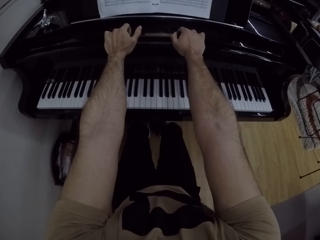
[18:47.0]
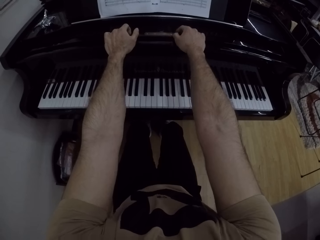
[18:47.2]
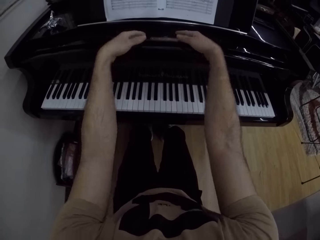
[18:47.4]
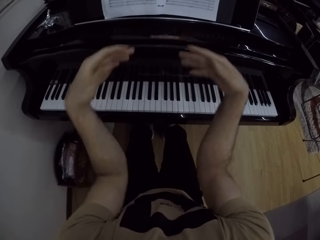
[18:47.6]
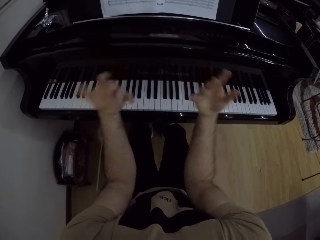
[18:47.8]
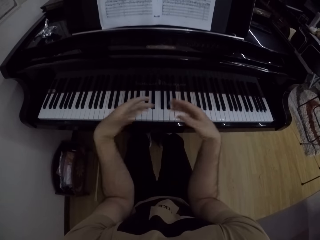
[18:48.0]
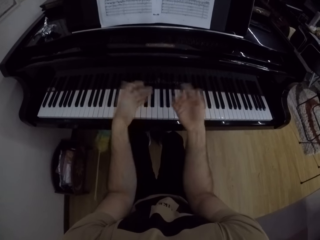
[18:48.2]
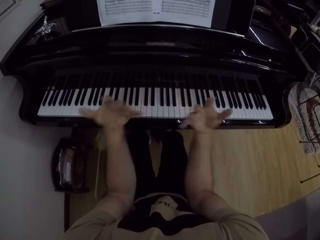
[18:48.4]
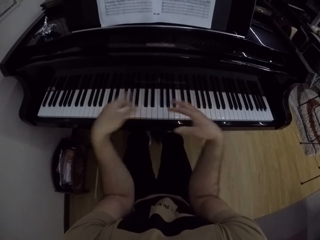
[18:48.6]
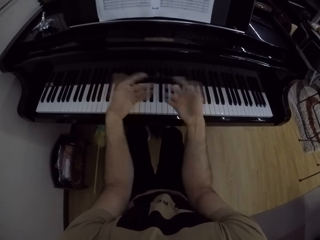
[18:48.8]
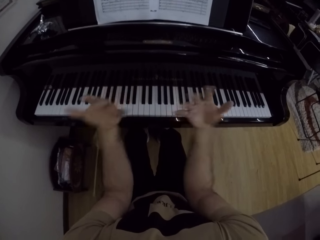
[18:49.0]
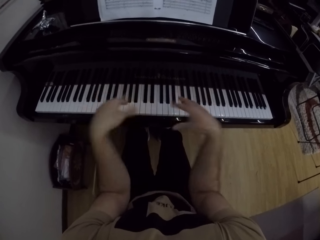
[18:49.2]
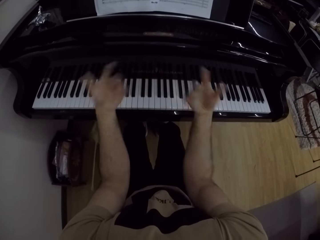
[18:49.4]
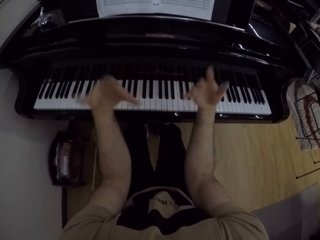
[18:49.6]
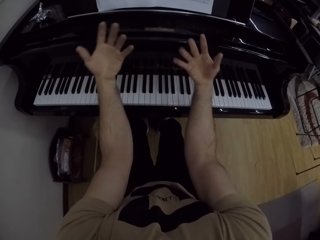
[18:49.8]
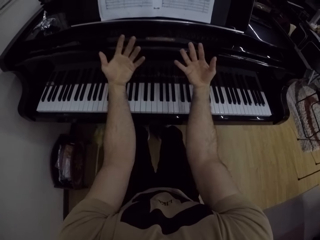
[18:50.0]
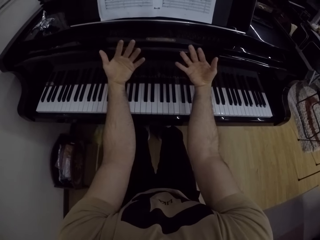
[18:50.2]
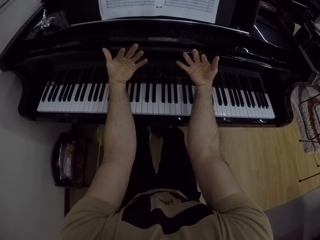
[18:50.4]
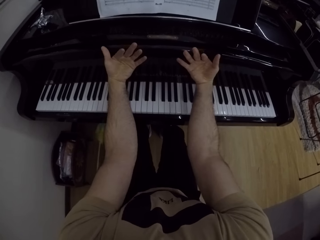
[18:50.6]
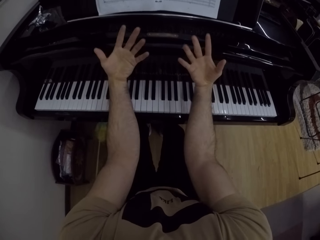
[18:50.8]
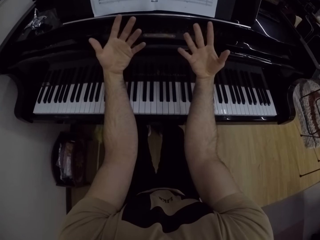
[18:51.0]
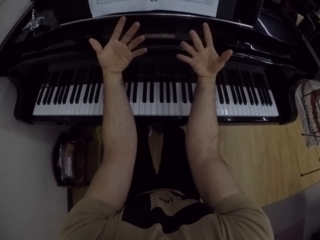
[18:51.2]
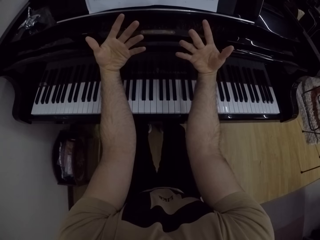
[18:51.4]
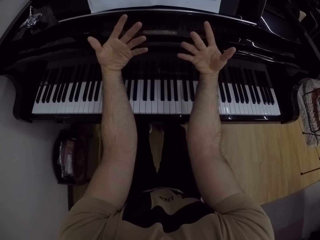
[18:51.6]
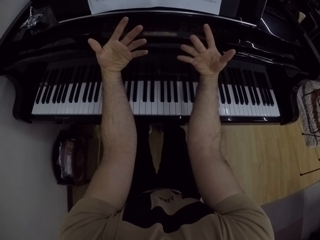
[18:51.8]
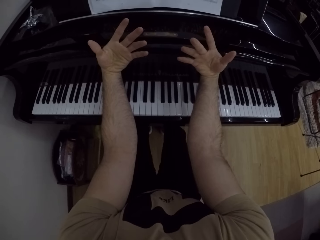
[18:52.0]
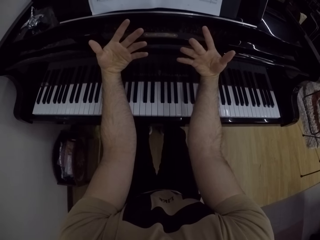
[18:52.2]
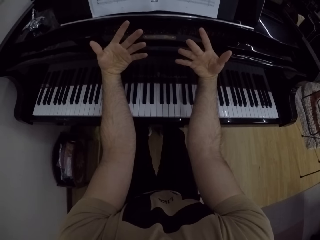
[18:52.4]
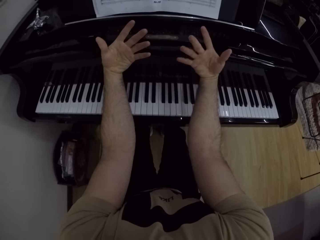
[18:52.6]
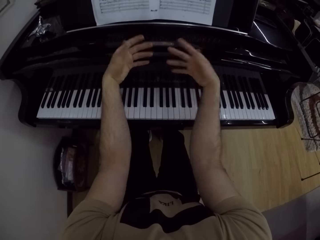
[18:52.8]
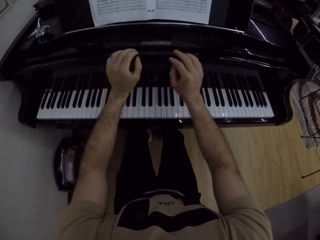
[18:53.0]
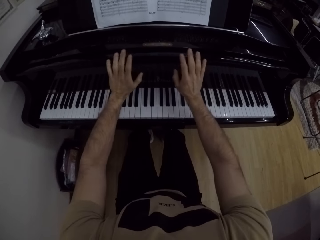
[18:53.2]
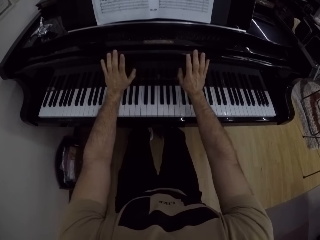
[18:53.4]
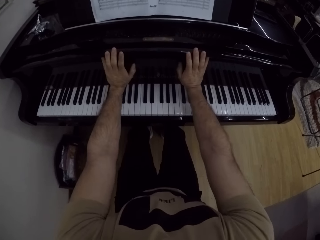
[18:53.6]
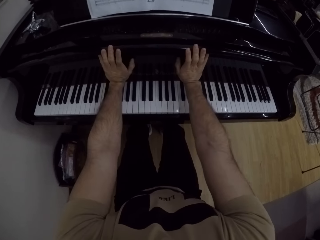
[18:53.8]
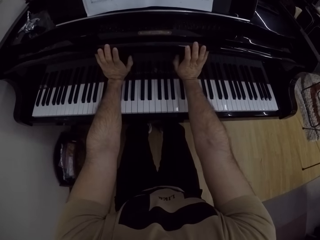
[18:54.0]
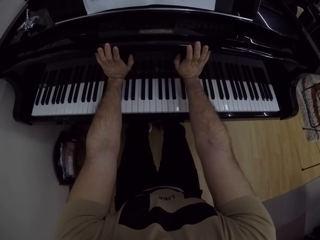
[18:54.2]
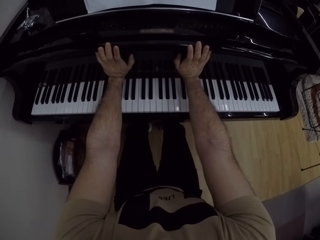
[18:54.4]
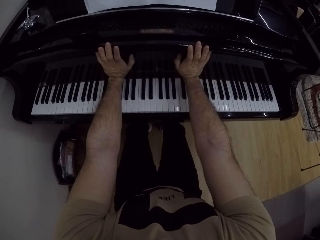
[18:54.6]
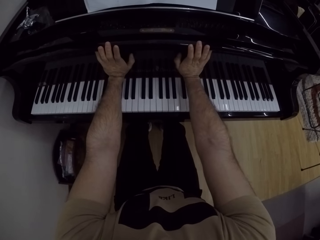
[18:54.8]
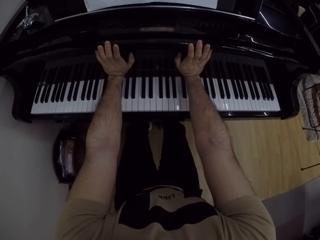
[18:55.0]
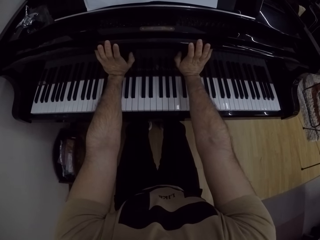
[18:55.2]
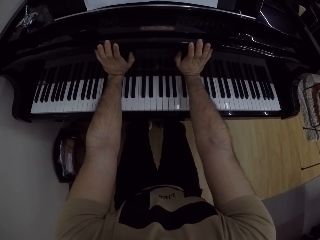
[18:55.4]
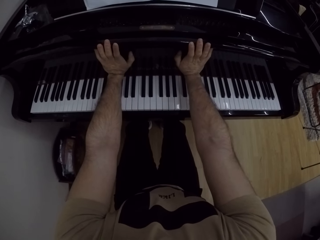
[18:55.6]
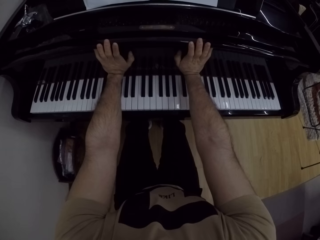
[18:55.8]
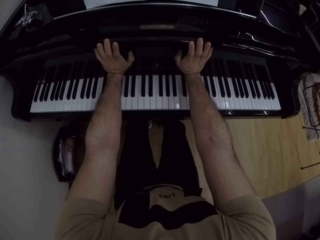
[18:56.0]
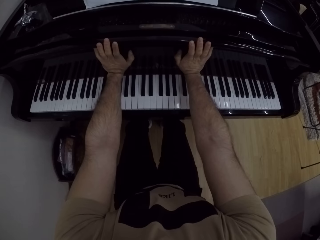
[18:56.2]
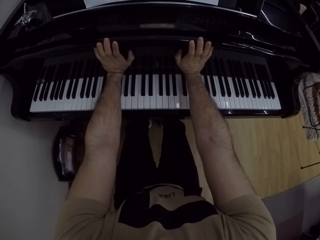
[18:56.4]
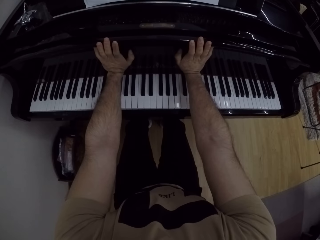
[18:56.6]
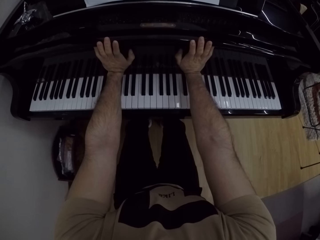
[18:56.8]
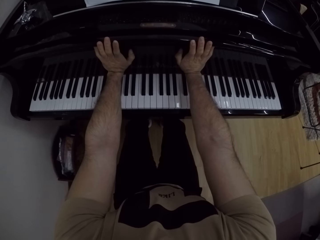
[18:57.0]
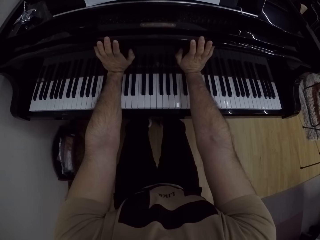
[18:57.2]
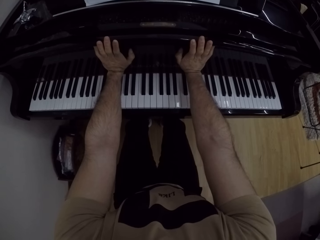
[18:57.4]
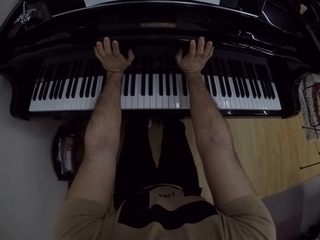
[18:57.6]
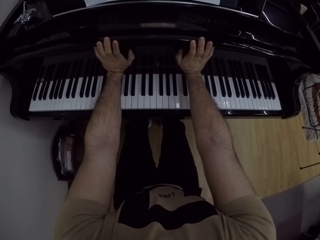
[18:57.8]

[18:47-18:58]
The camera wearer shakes his hands. He touches the body of the piano with both hands. He stretches his hands. He presses his hands against the body of the piano.

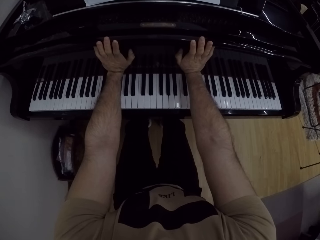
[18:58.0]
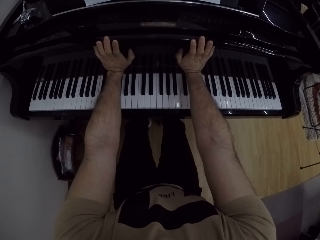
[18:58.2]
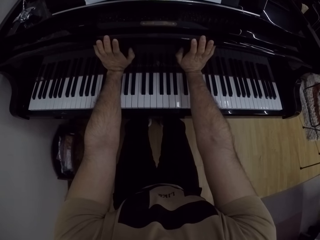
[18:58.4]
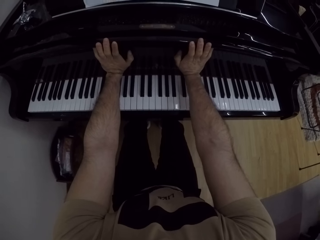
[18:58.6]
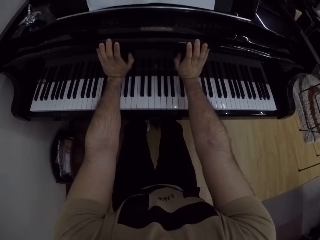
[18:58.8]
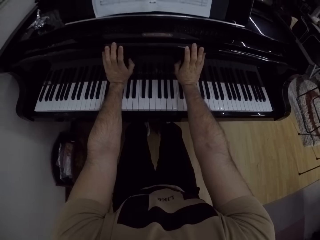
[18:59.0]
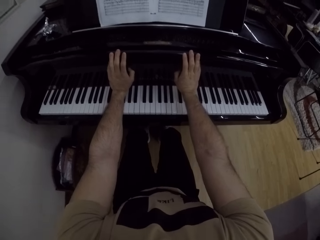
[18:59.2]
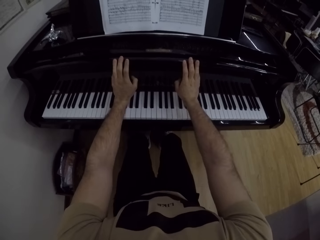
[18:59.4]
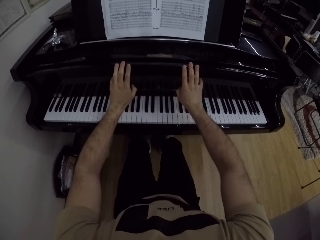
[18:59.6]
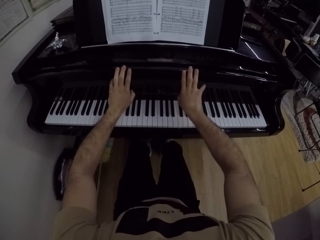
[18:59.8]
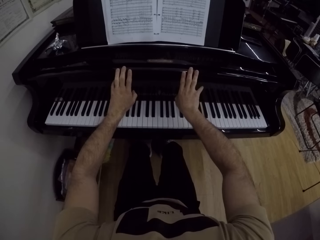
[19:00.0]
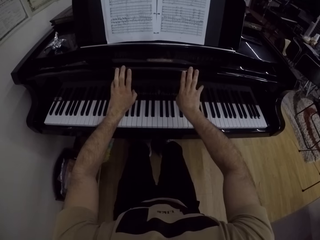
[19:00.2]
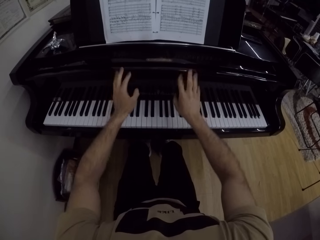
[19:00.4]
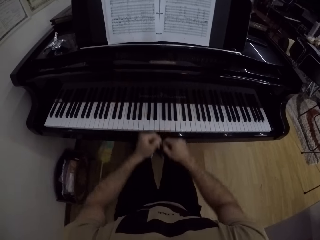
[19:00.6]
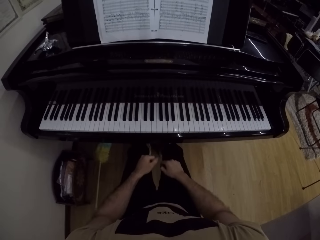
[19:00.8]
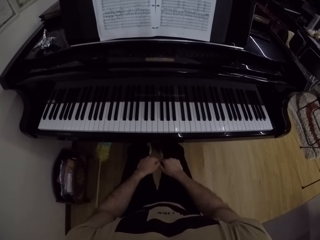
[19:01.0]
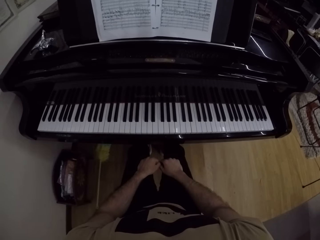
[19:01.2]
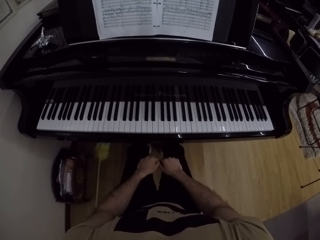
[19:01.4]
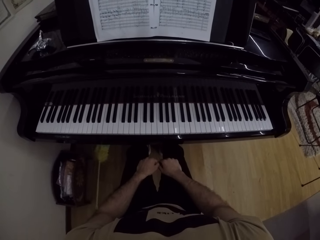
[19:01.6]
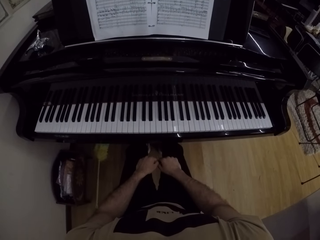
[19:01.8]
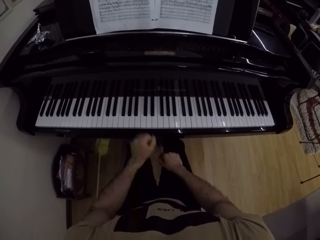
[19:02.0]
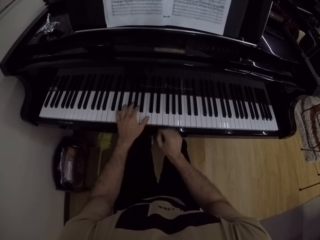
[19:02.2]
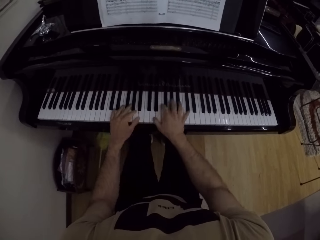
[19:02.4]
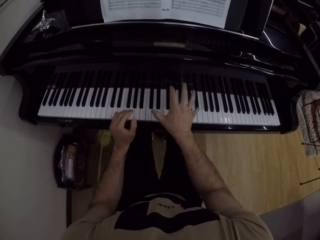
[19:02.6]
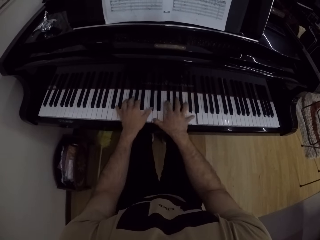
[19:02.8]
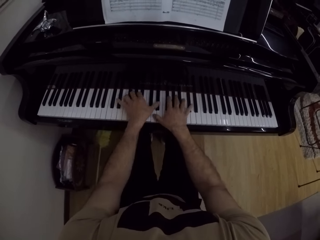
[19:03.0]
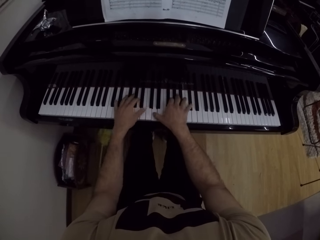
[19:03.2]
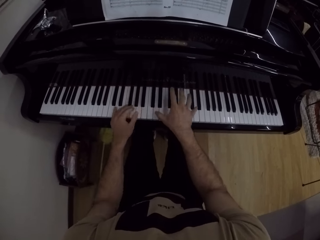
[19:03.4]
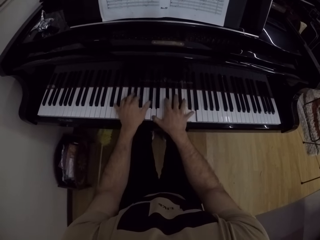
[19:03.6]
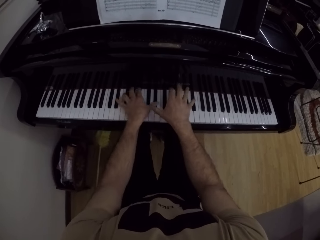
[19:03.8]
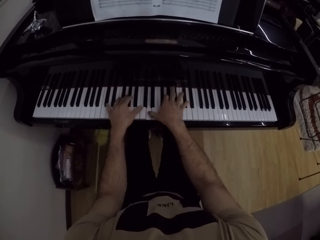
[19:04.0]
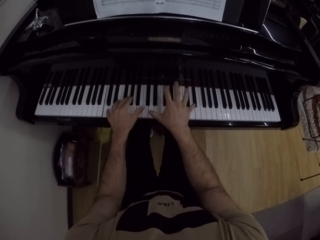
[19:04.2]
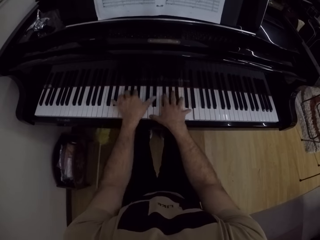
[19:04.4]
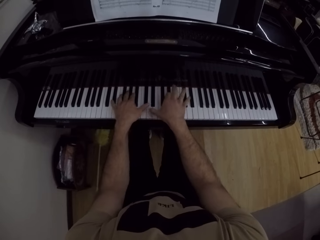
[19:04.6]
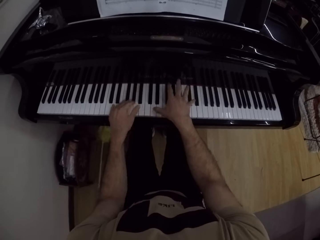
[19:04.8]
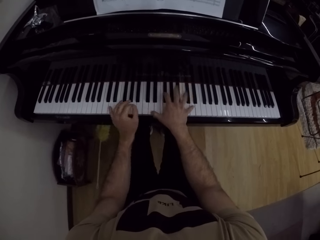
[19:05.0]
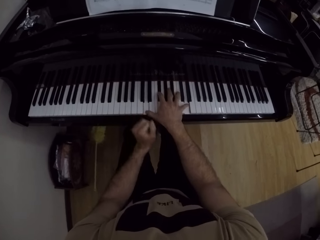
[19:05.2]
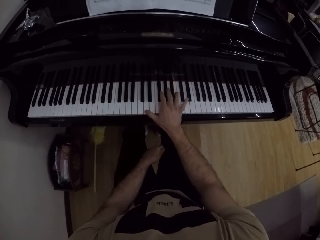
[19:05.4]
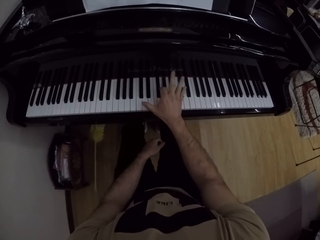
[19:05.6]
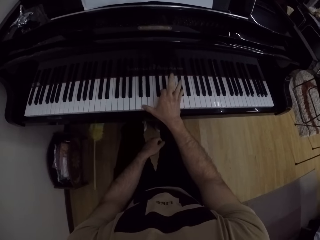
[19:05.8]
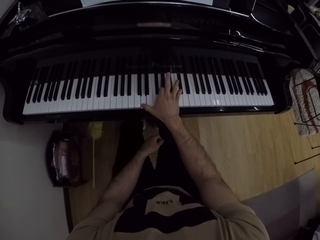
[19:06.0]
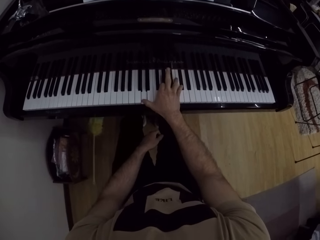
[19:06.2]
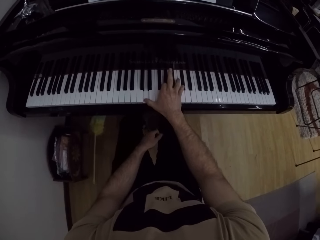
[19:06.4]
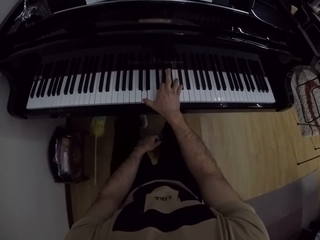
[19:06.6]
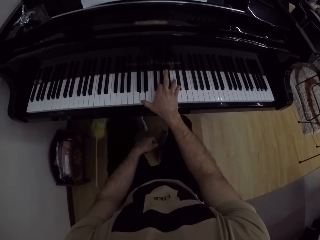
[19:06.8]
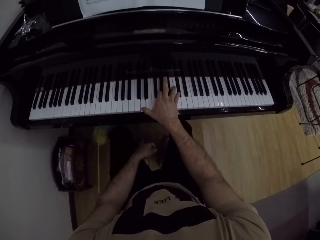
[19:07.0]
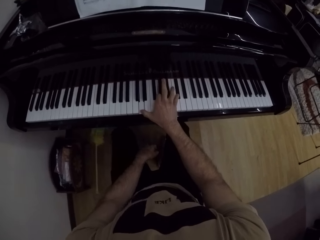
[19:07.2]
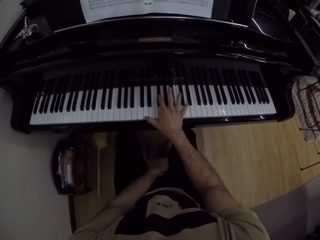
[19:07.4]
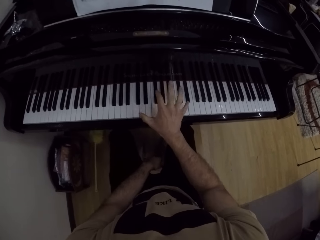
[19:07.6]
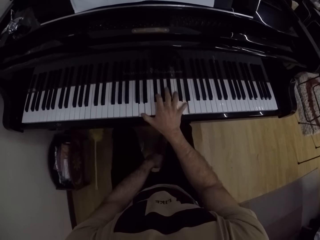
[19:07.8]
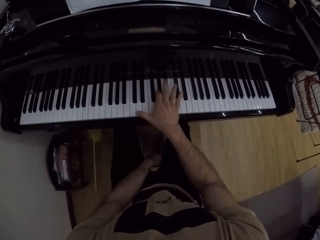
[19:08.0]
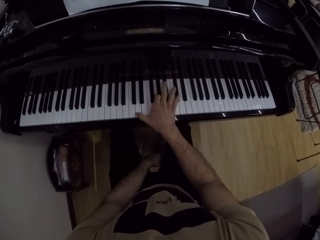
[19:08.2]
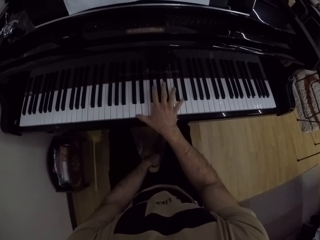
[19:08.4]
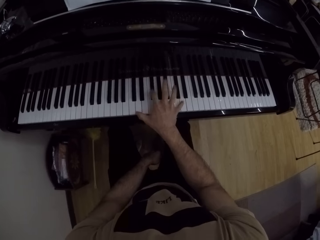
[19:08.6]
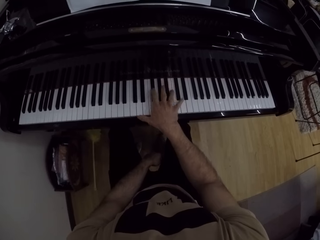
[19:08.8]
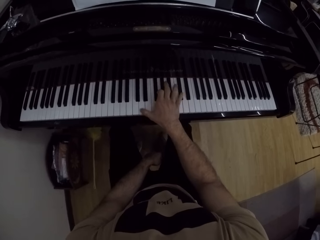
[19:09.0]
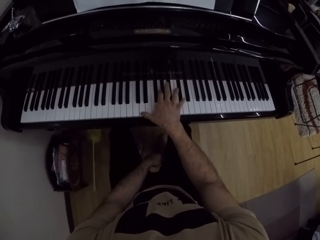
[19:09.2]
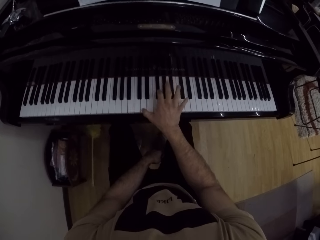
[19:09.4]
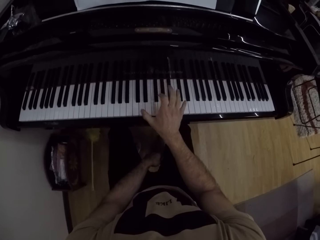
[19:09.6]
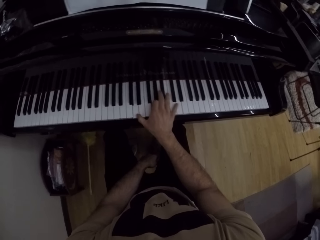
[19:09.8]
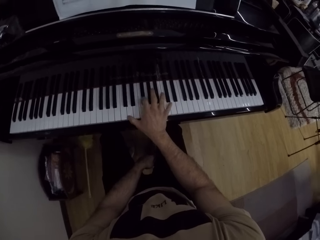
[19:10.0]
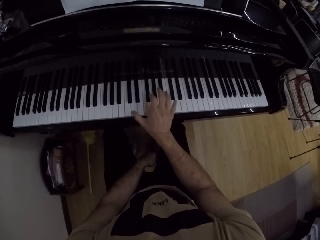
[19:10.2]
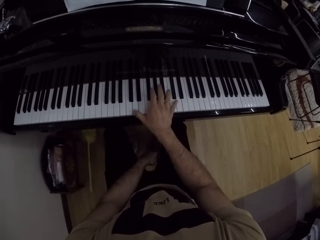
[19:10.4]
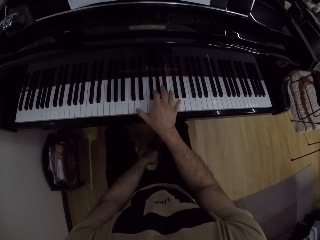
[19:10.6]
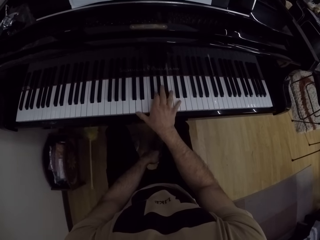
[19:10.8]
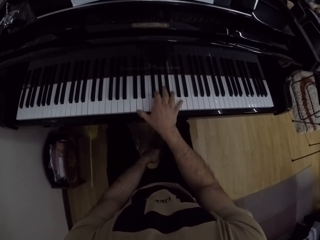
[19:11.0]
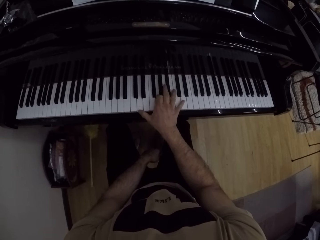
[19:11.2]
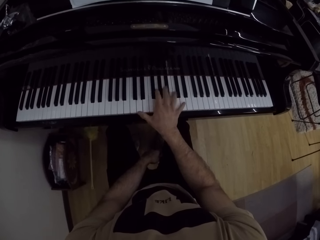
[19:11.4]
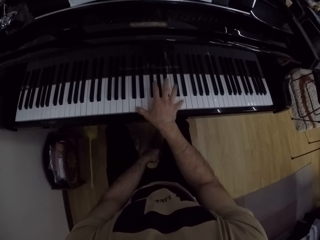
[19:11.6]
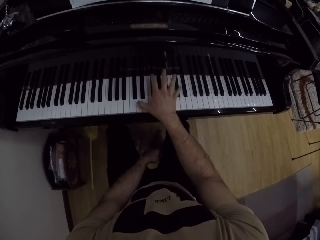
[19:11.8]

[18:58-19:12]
The camera wearer withdraws his hands from the body of the piano. He places his hands on his legs. He plays the piano with both hands. He withdraws his left hand from the piano. He plays the piano with his right hand.
